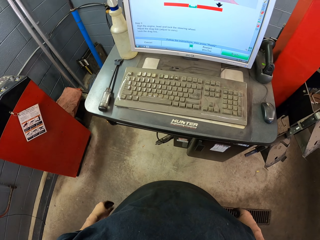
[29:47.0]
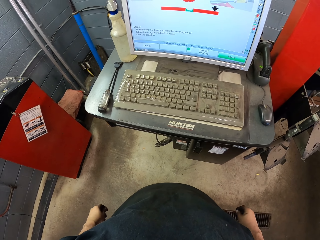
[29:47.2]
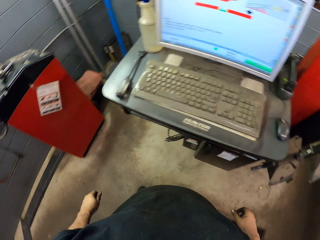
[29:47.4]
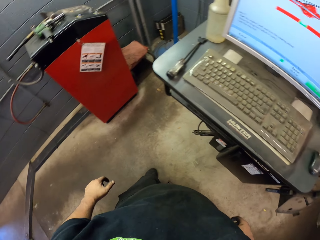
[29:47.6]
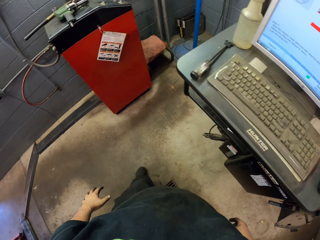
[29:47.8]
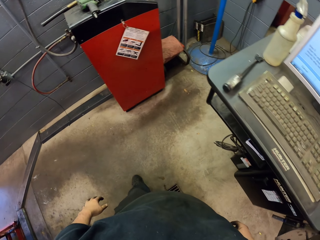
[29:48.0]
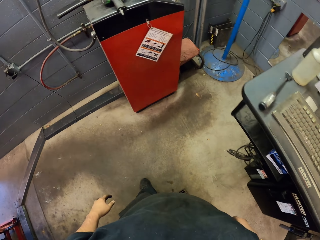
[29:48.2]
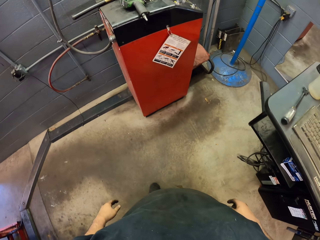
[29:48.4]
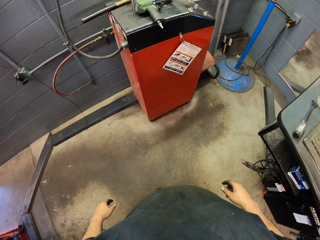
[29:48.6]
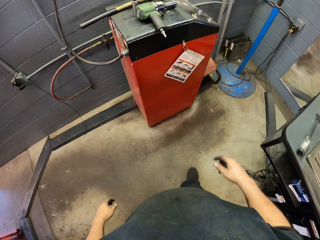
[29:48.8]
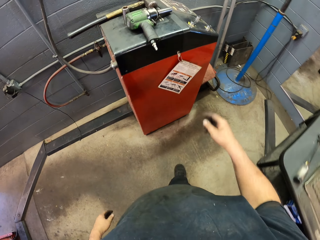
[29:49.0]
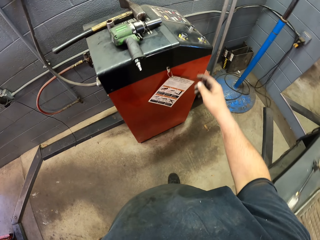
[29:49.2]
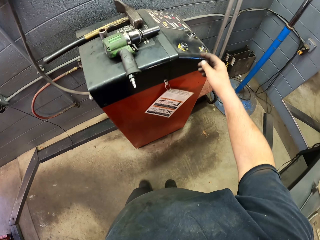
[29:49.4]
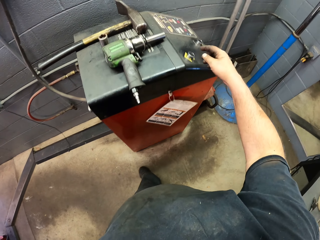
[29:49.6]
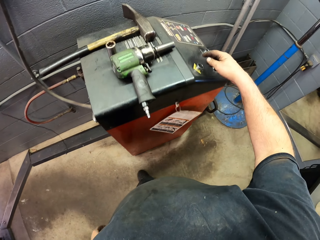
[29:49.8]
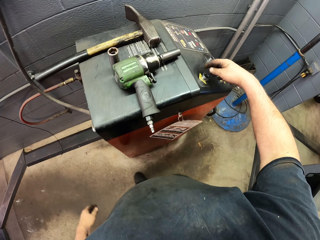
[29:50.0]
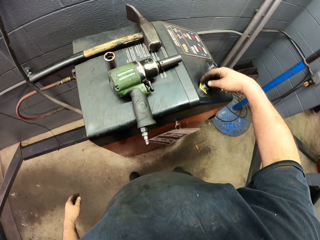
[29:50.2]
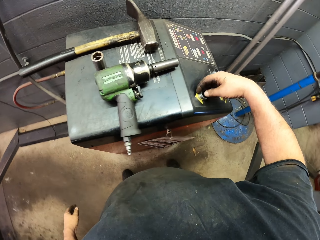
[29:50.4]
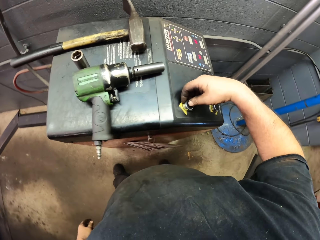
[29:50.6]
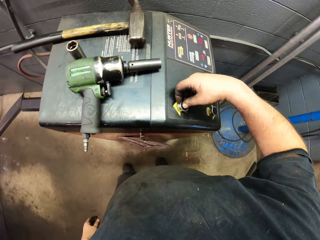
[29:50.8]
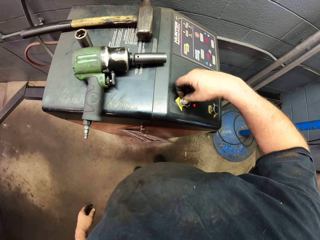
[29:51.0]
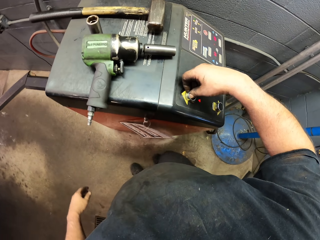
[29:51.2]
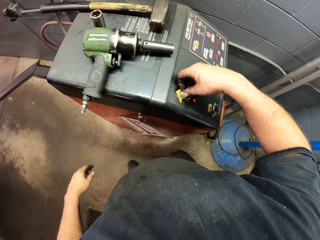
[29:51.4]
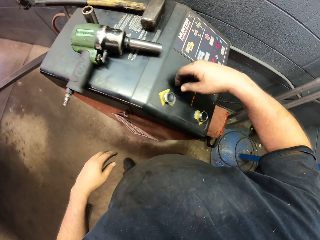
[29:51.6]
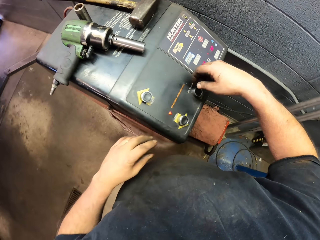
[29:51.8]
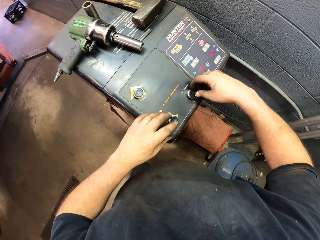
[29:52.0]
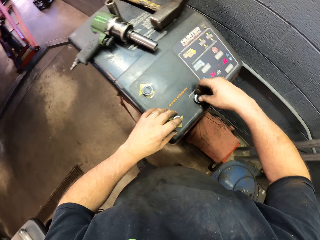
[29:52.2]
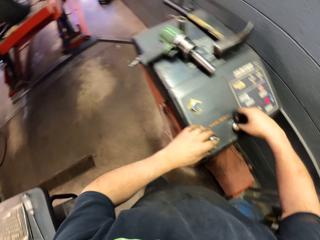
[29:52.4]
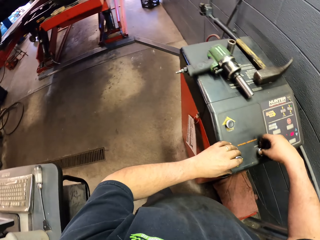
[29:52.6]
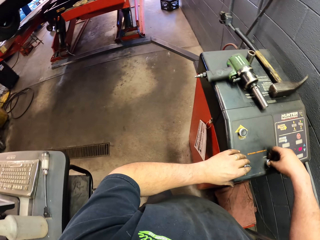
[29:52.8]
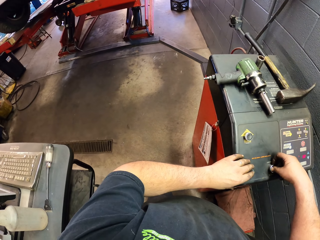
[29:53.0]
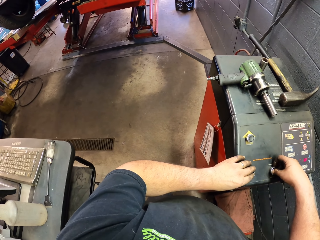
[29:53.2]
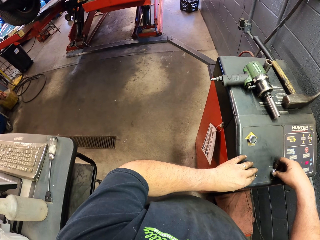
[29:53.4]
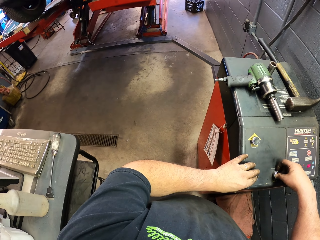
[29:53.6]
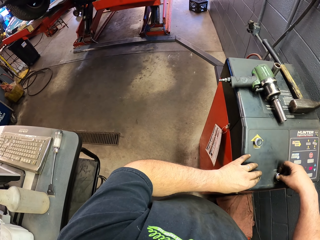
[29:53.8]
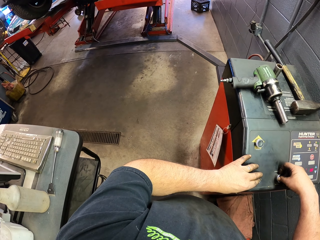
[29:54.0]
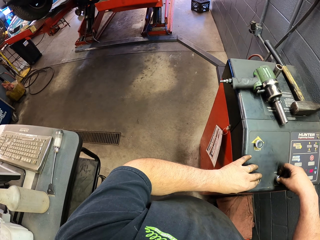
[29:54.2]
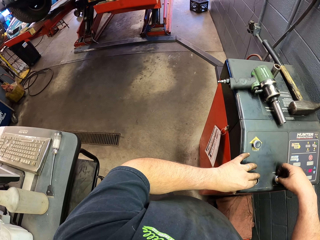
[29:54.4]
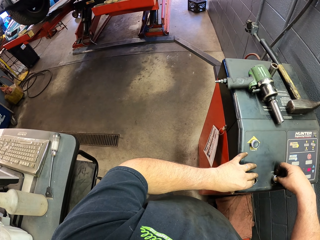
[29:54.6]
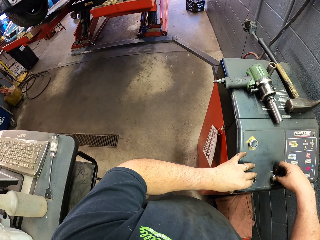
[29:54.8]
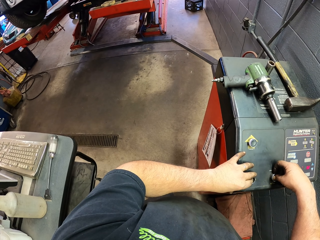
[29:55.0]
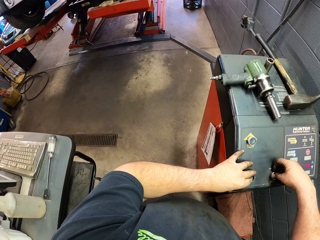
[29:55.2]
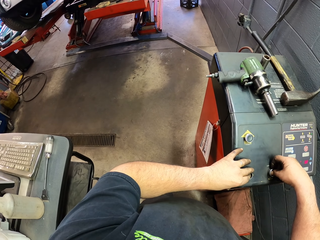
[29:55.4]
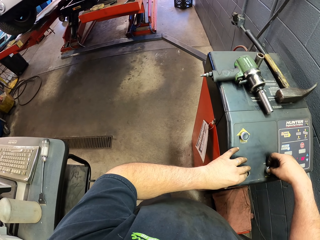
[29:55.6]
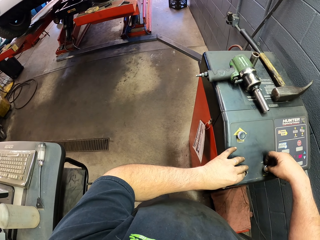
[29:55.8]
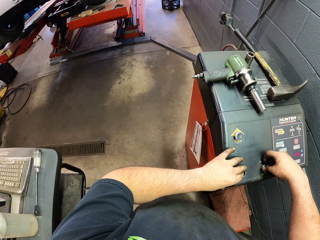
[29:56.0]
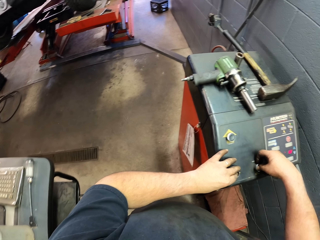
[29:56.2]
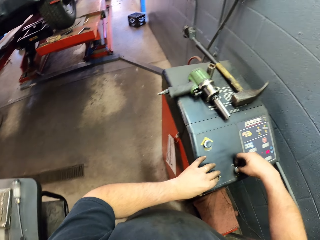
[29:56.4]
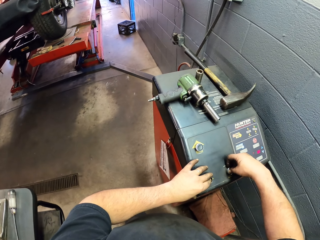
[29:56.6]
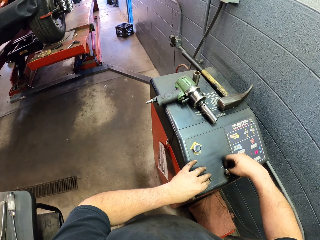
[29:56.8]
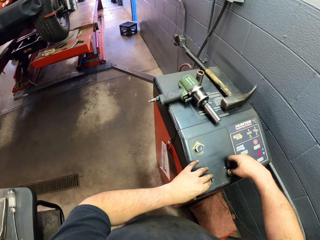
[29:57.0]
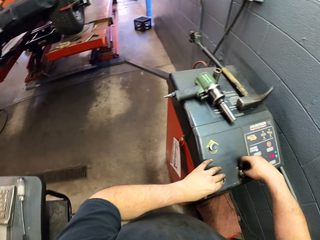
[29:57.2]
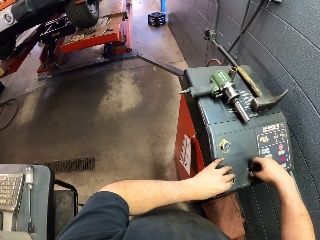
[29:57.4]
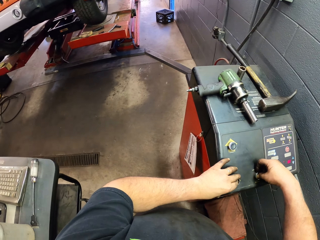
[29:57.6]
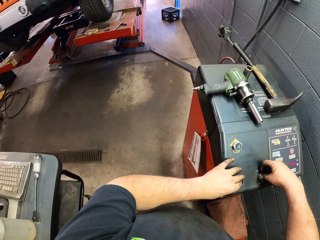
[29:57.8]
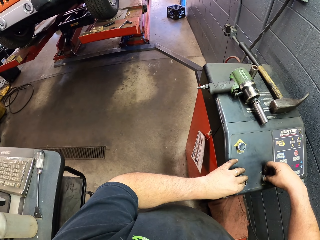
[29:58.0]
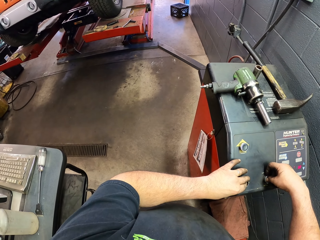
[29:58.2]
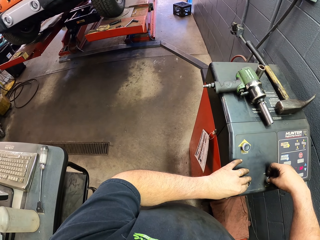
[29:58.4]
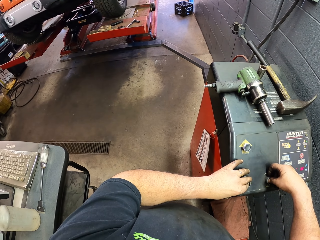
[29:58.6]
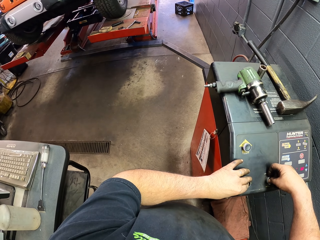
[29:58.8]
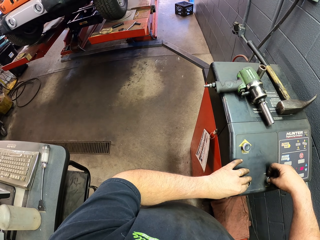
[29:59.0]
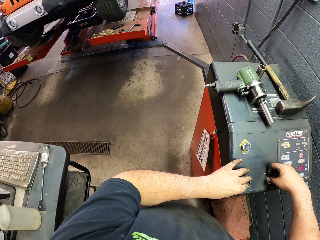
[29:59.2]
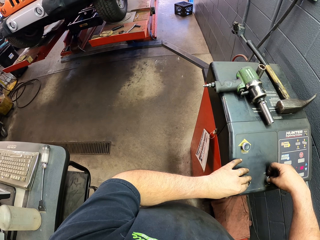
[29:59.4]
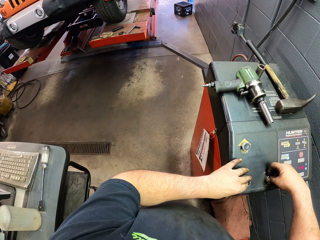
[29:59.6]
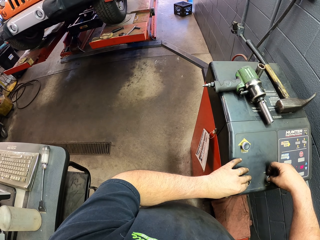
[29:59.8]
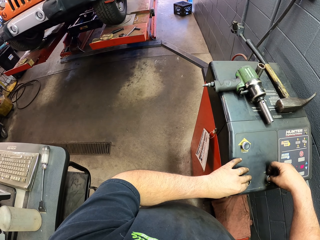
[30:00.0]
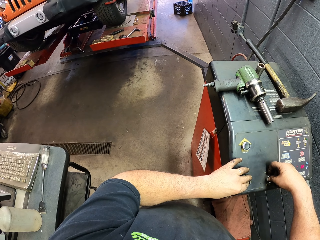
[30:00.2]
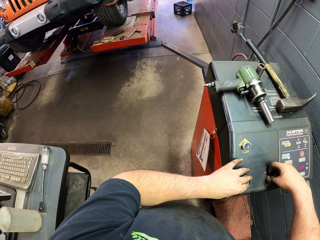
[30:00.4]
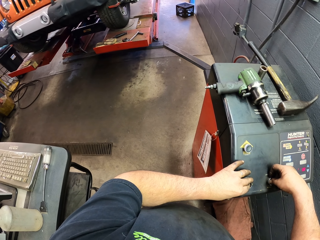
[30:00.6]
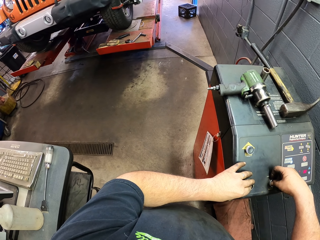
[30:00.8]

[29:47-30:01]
The camera wearer moves around the garage. They touch the biometric stand. They press something. They lower the car hoist.

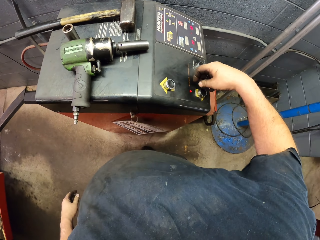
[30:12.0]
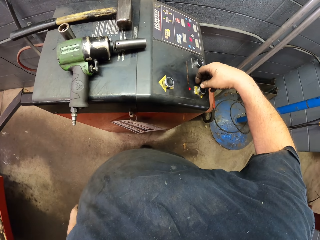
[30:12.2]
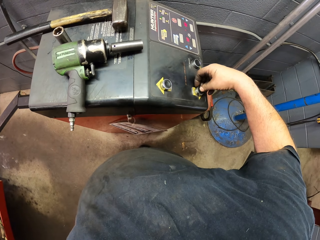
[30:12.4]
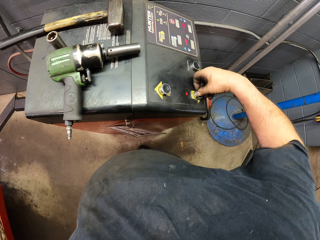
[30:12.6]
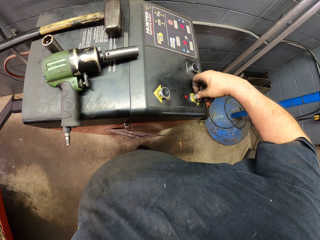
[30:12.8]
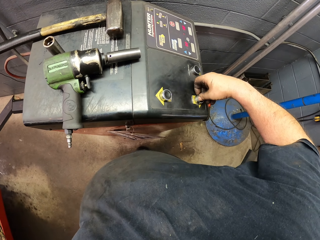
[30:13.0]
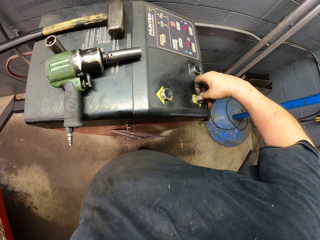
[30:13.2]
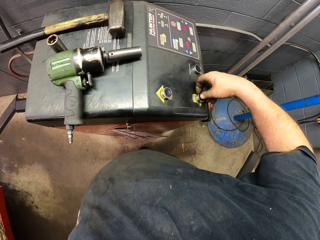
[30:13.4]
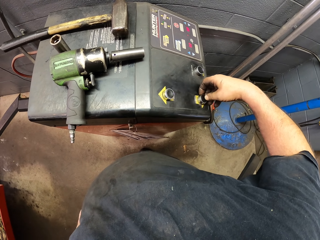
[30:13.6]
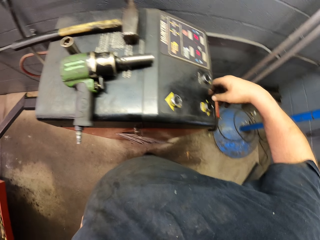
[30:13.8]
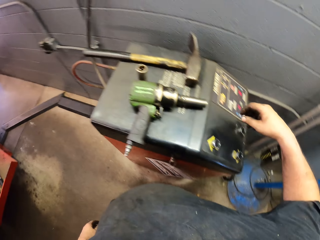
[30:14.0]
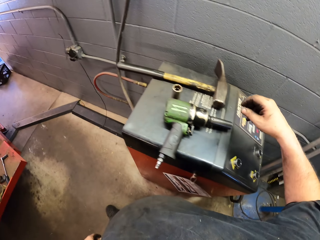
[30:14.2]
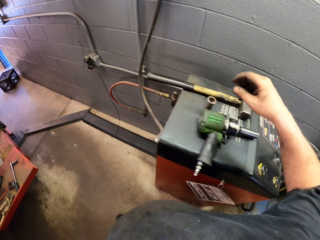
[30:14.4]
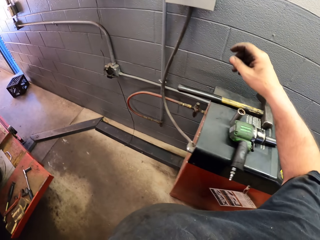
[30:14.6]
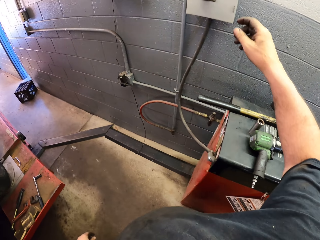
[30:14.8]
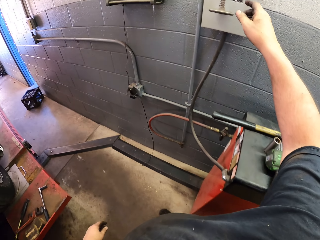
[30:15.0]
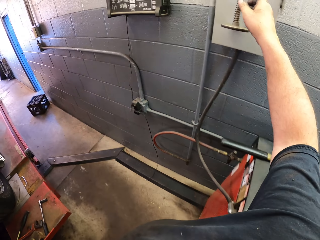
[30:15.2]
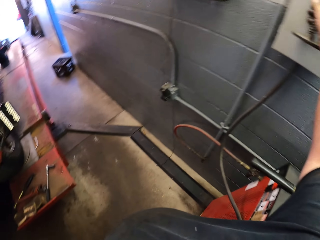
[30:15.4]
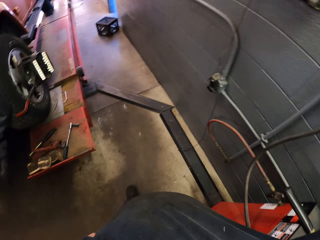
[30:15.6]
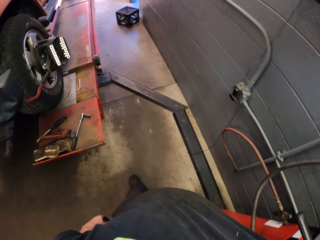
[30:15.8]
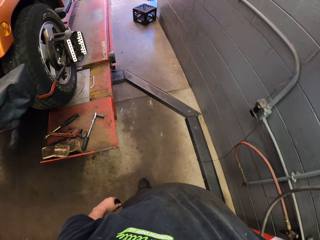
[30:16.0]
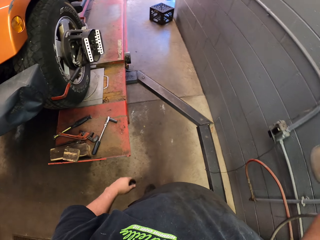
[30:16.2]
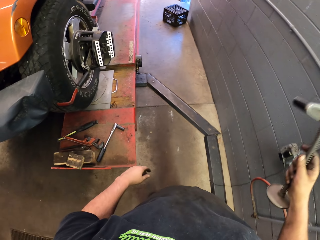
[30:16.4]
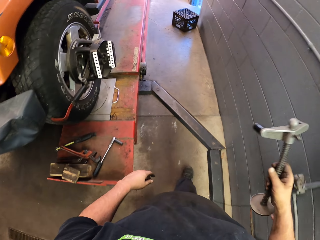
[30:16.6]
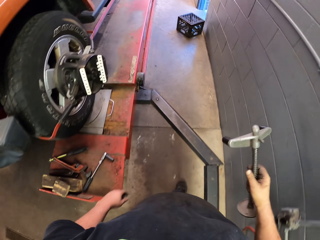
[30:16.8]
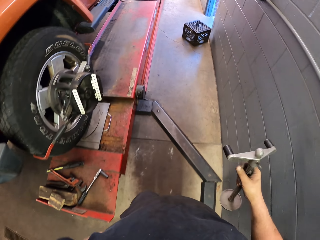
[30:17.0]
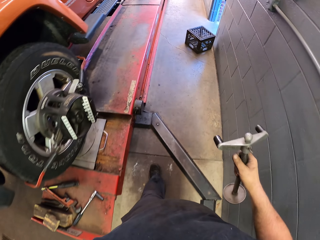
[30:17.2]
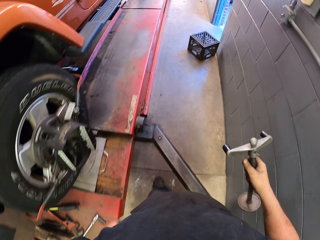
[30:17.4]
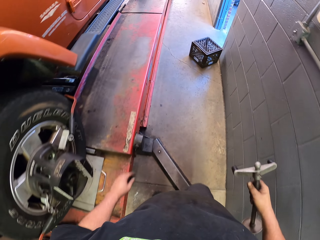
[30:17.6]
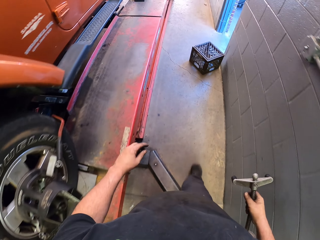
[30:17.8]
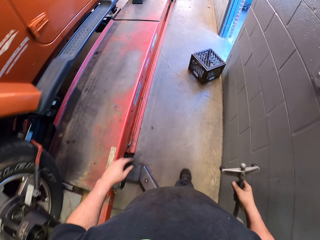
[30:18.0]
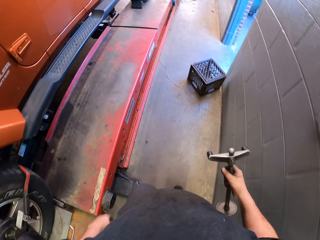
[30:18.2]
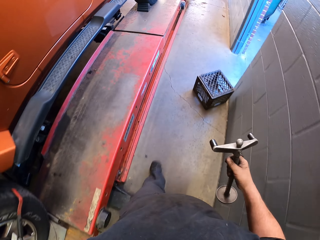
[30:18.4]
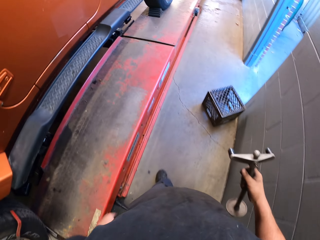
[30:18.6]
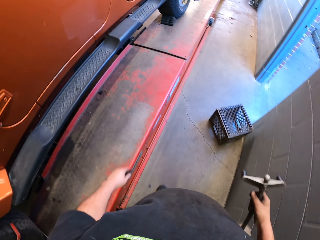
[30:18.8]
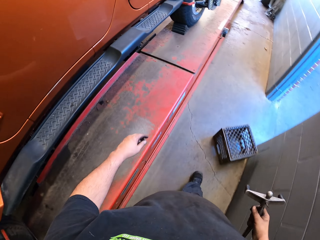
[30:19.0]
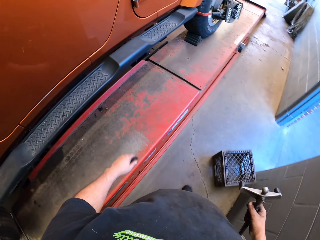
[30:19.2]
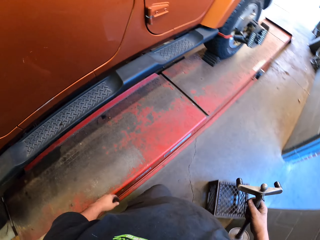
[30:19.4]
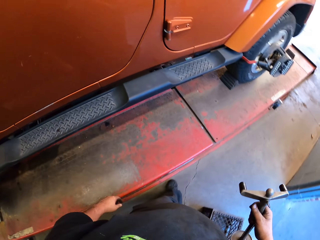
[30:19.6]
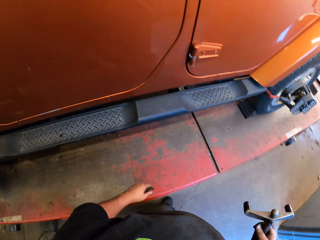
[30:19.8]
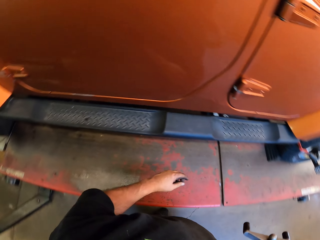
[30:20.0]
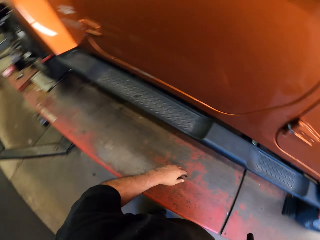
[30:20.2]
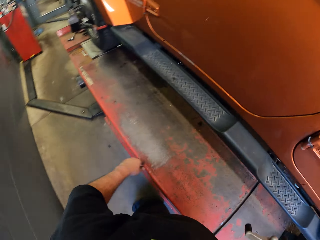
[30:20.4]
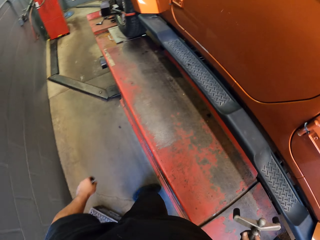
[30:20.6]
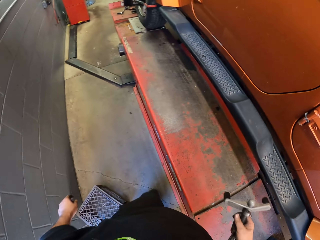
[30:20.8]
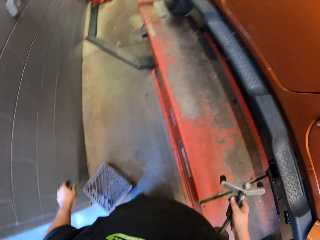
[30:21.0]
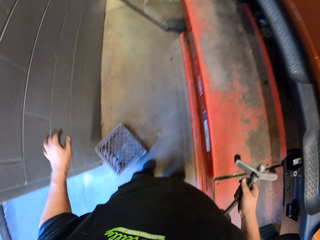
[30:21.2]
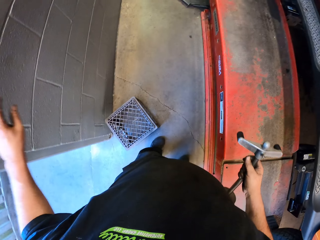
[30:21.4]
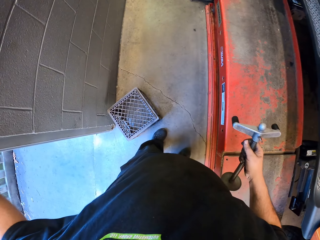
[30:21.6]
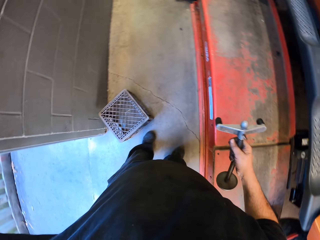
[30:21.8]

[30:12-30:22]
The camera wearer lifts up the hand. They move around the garage. They pick up something.
